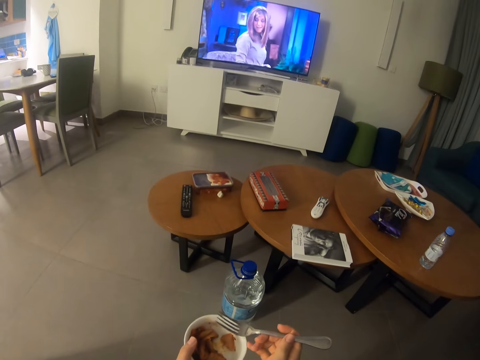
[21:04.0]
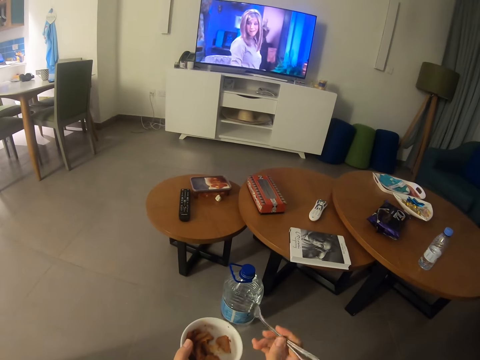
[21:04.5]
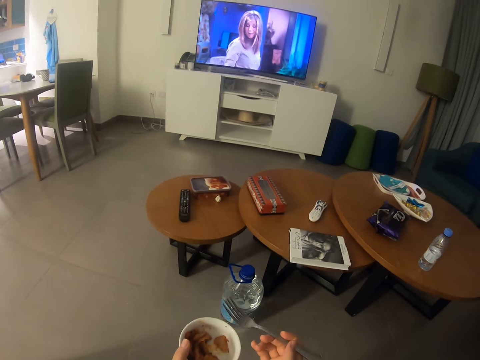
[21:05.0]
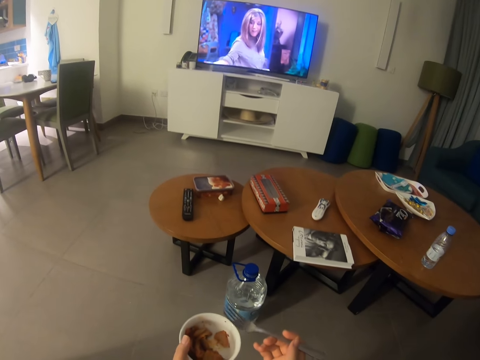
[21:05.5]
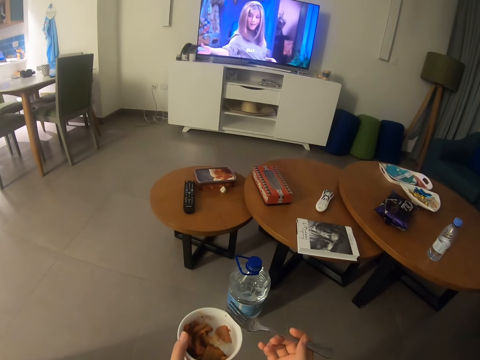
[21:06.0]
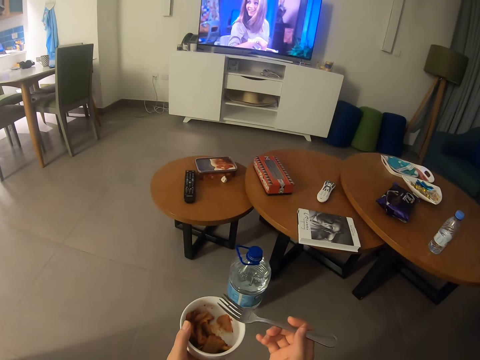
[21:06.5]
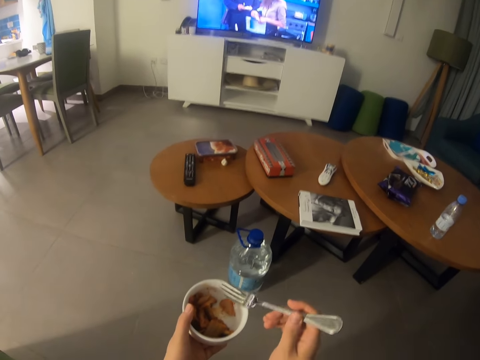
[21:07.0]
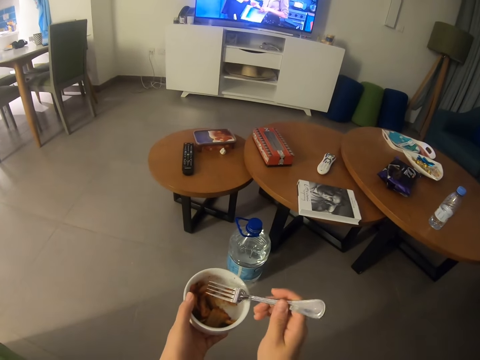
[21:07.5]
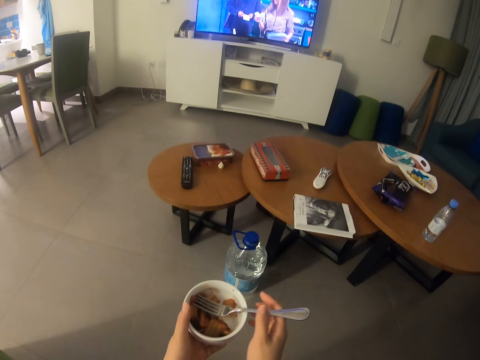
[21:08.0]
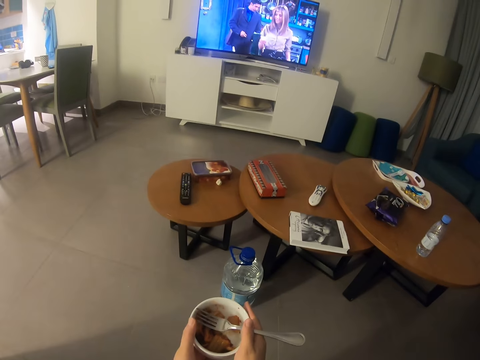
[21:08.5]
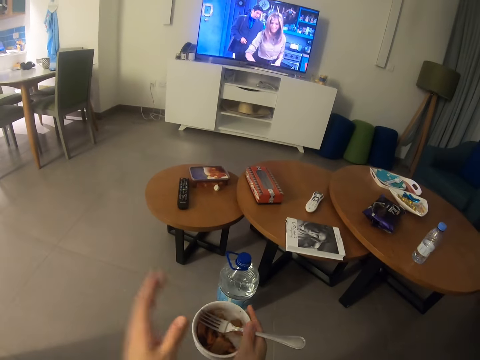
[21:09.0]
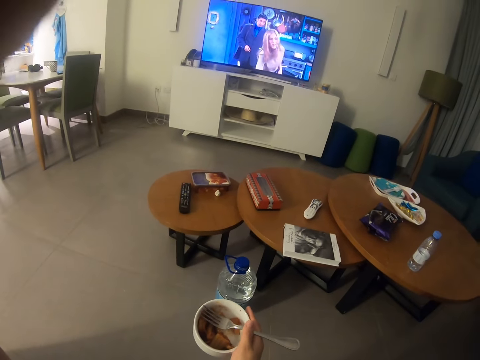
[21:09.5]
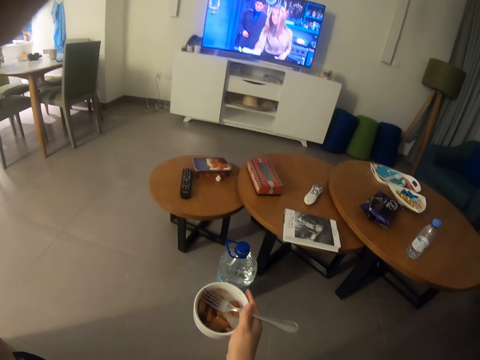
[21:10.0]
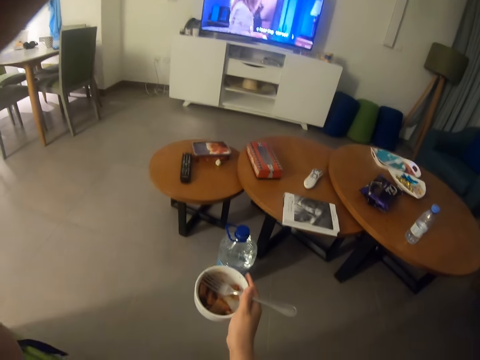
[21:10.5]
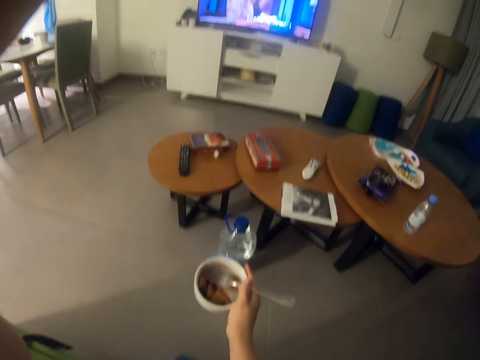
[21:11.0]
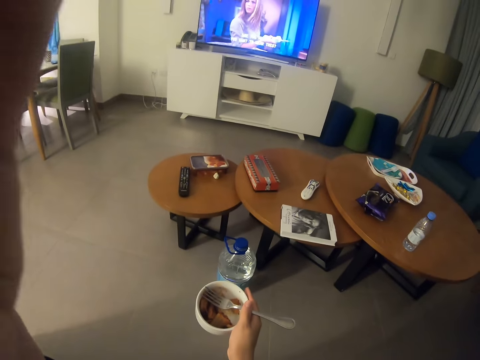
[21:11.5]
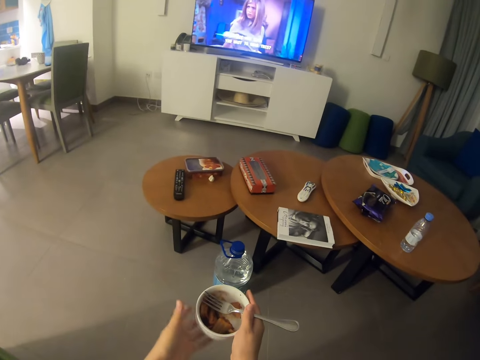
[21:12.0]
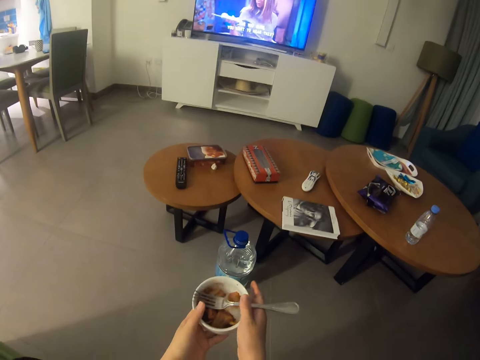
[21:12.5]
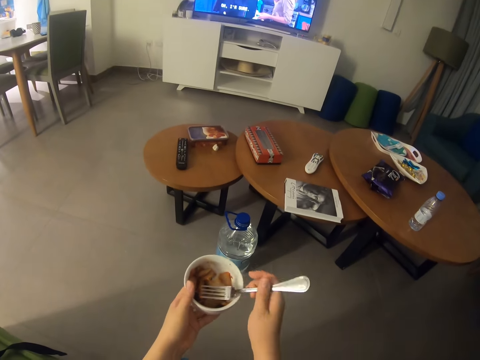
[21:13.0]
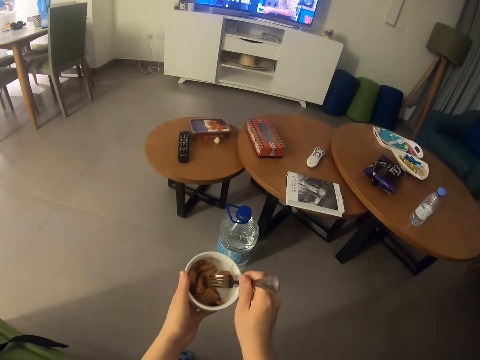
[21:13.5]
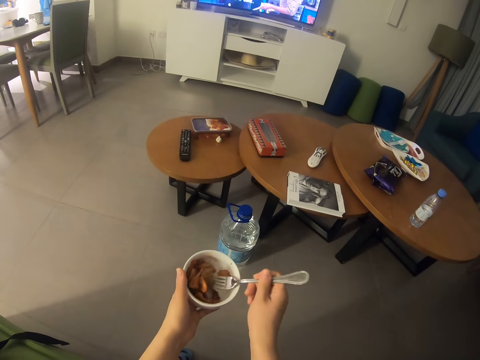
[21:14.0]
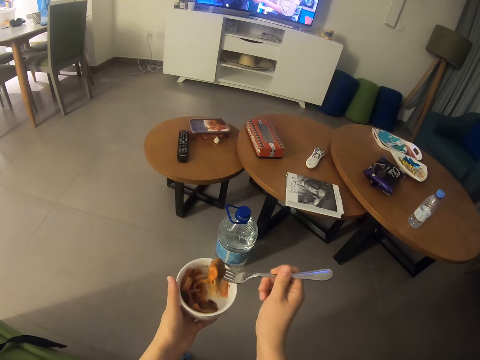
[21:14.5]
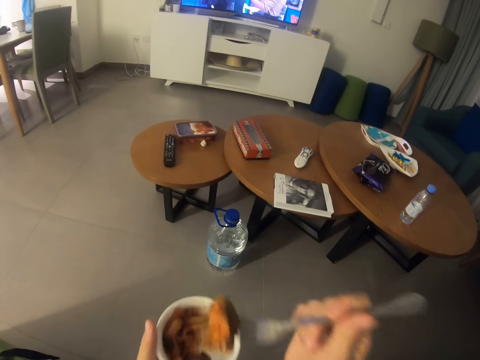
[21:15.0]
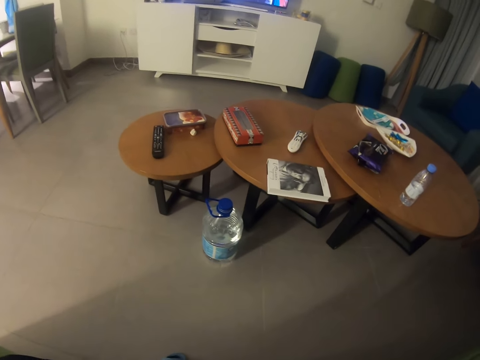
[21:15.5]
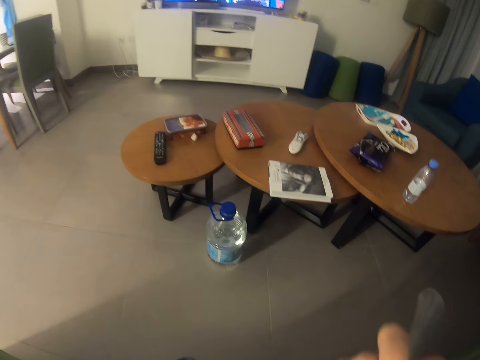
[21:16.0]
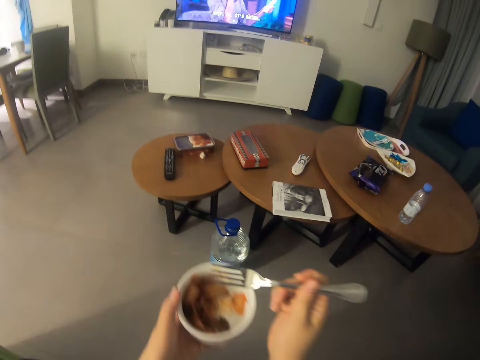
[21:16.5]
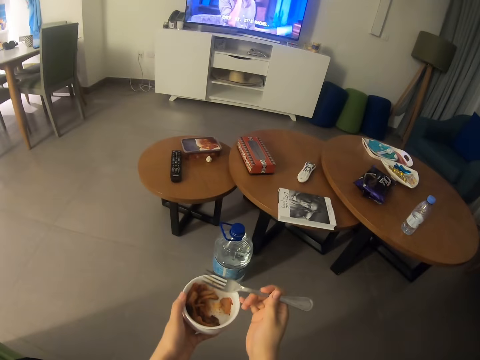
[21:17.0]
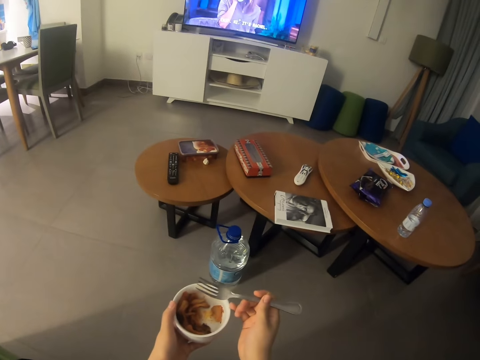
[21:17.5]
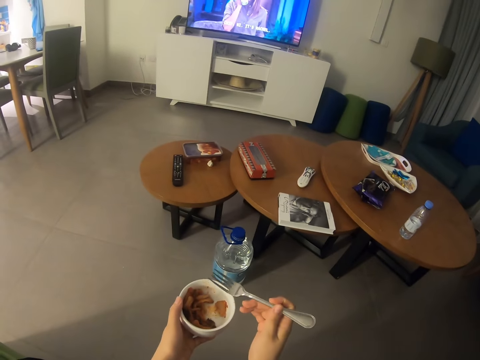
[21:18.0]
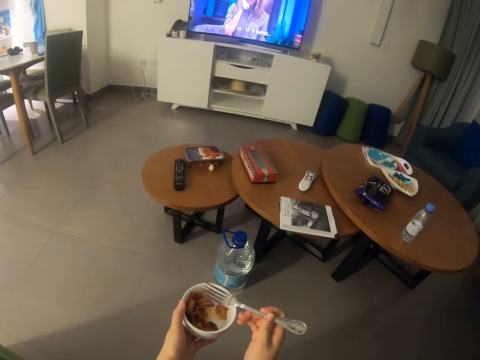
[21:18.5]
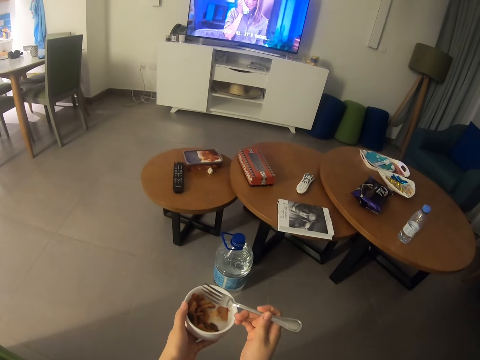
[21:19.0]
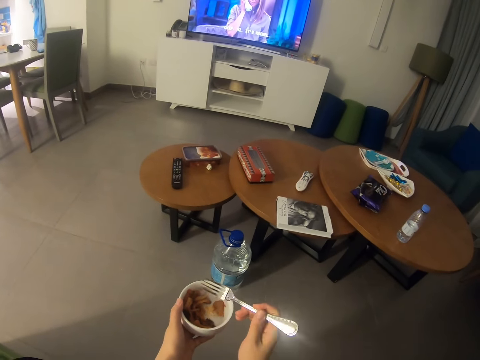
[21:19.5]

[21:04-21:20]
The camera wearer passes the bowl to the right hand. They adjust the camera. They pass the bowl to the left hand. They pick something with the fork. They put something in the mouth. They move the hands. They watch the television.

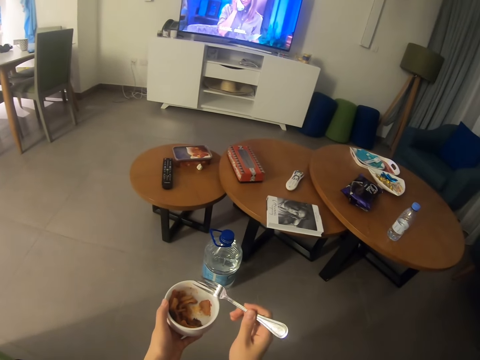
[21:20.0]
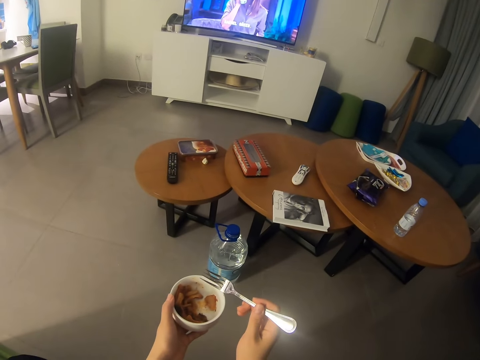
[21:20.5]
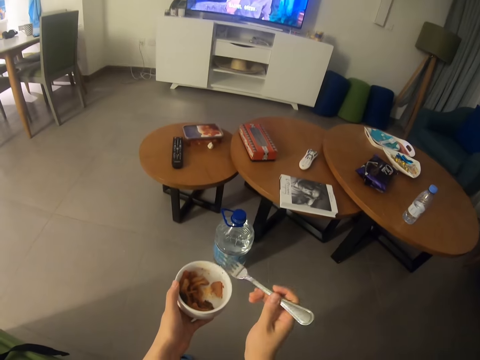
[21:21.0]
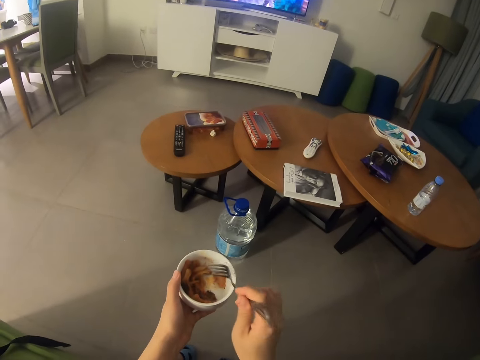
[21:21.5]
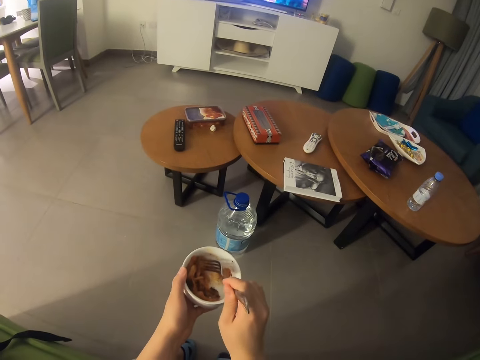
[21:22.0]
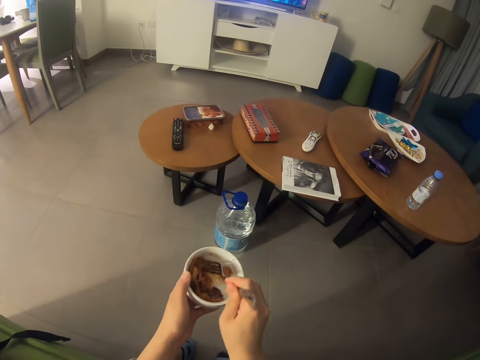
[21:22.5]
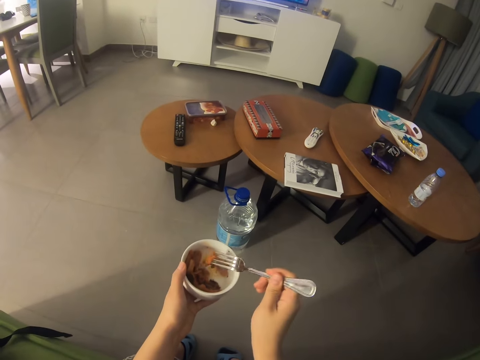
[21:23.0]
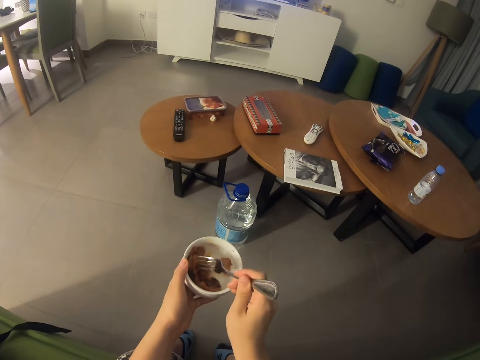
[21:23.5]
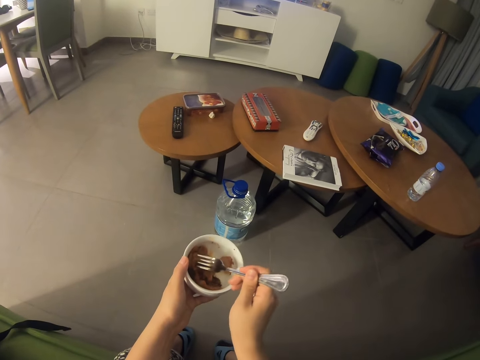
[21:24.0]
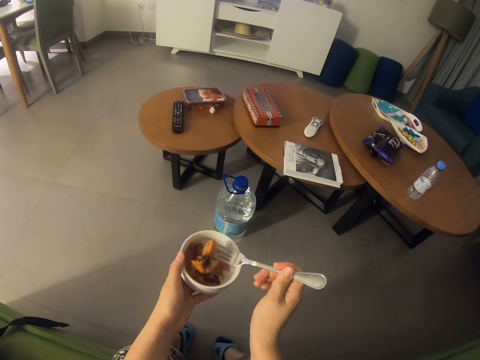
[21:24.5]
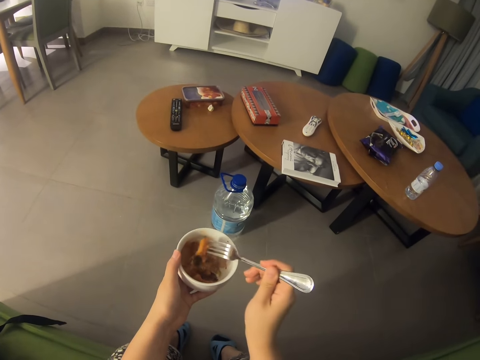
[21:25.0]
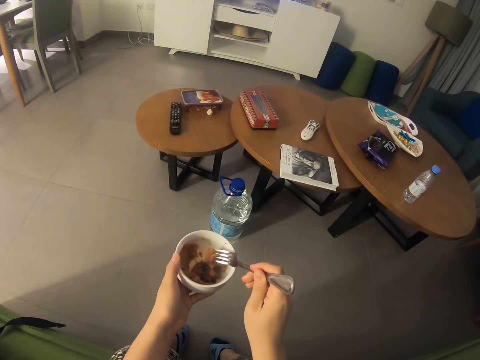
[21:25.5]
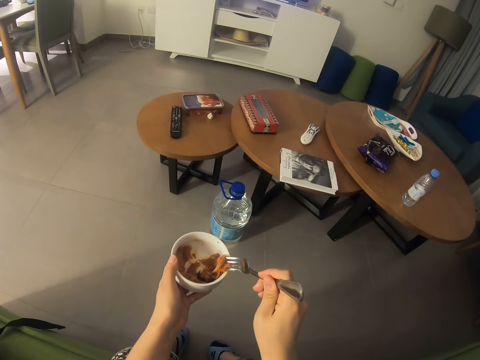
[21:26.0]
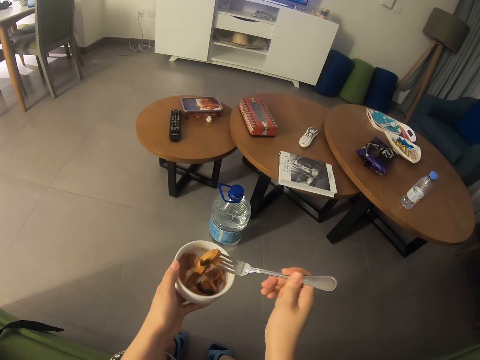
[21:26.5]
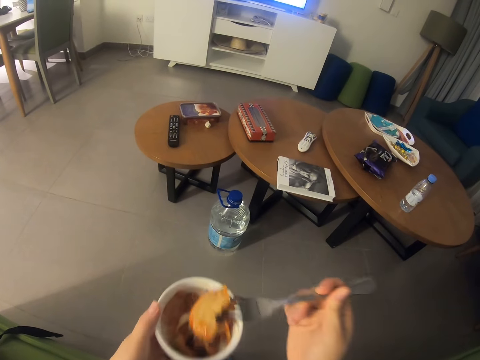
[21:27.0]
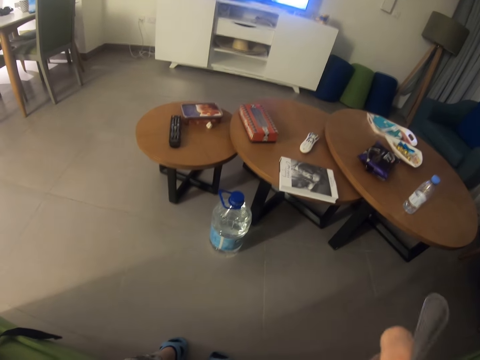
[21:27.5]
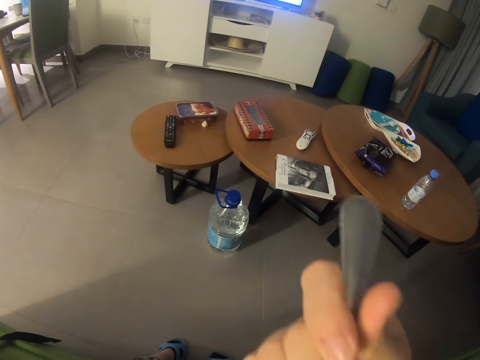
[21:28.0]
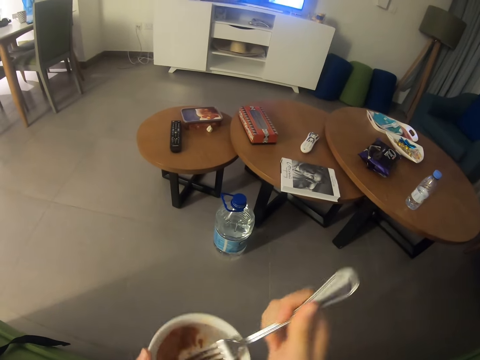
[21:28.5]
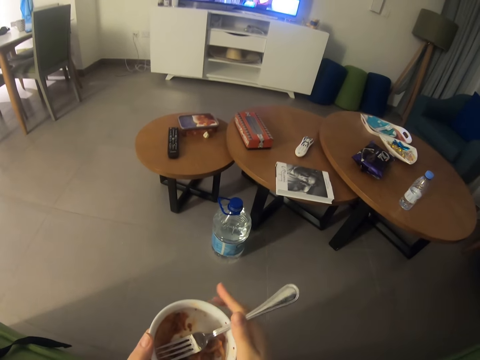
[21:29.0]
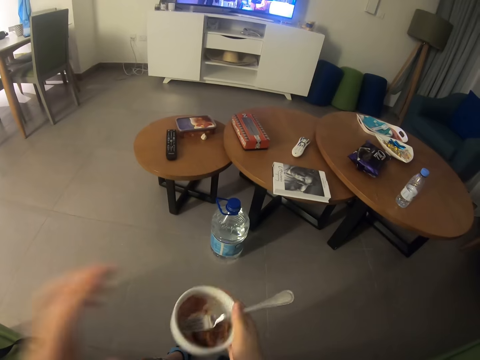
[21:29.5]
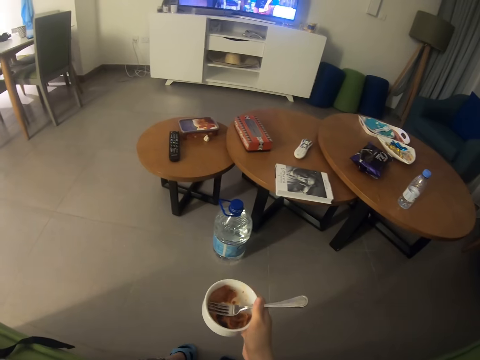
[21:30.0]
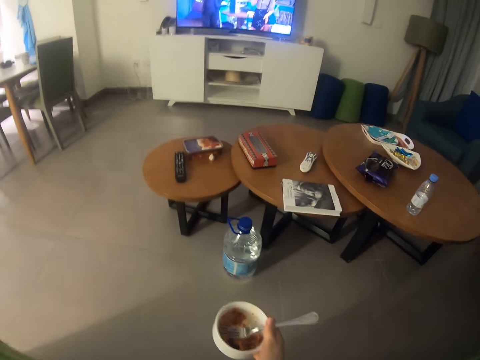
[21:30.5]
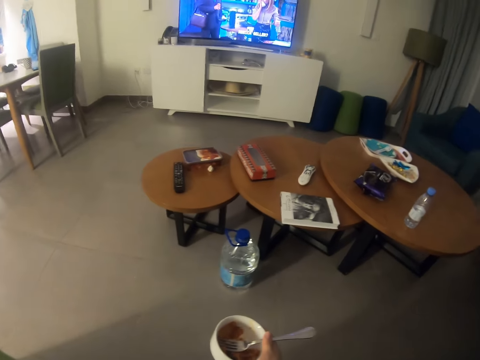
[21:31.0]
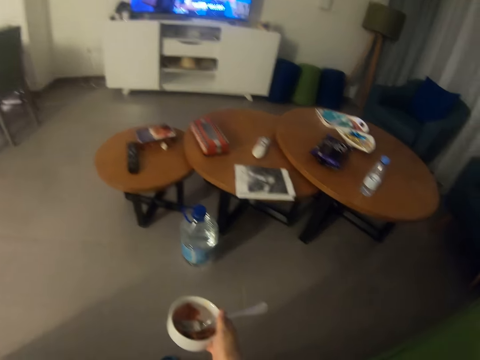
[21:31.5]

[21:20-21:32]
The camera wearer picks something with the fork. They put something in the mouth. They pass the bowl to the right hand. They adjust the camera.
